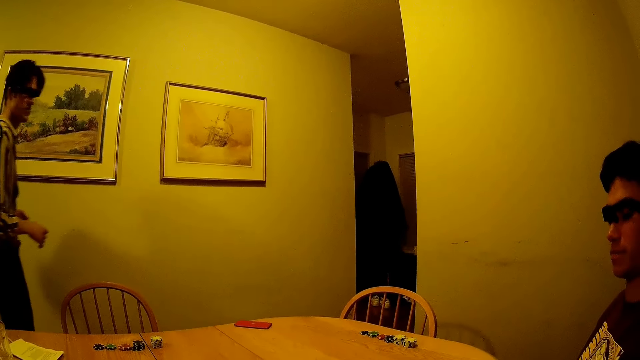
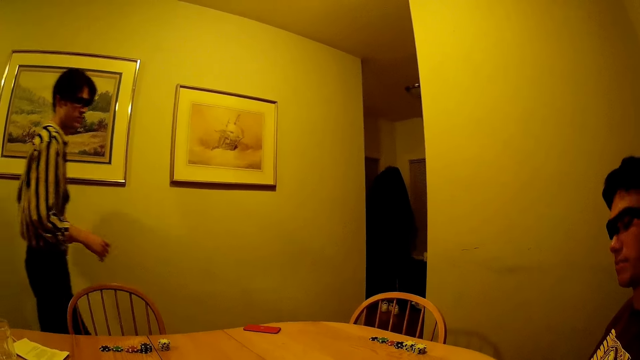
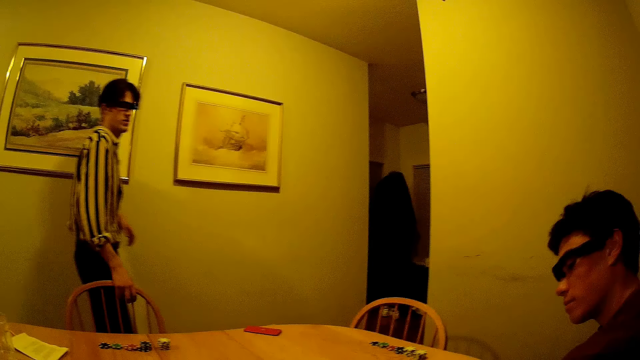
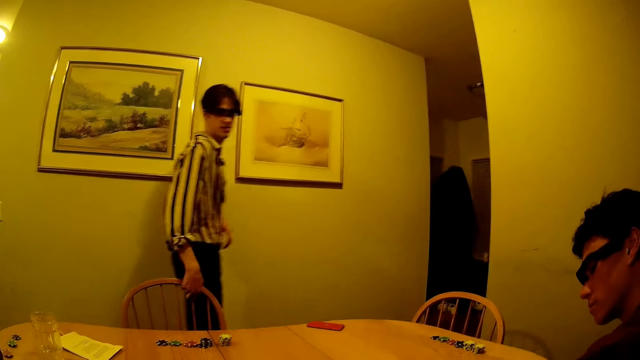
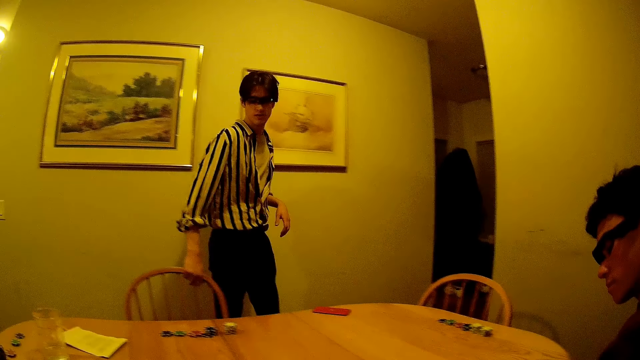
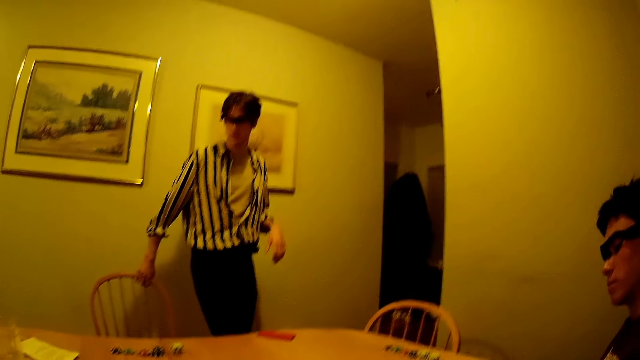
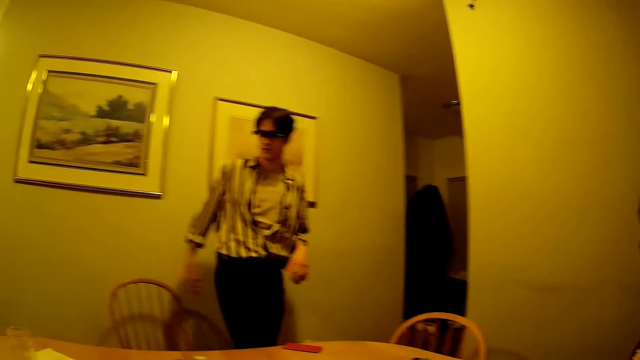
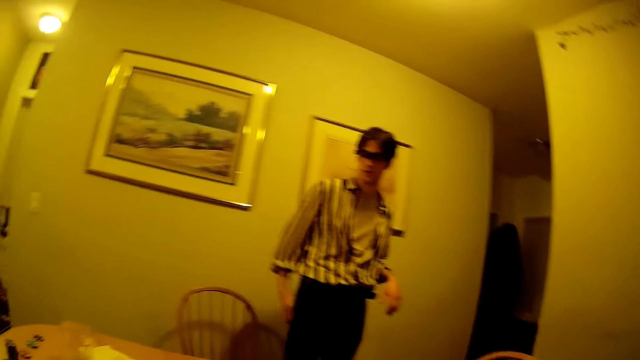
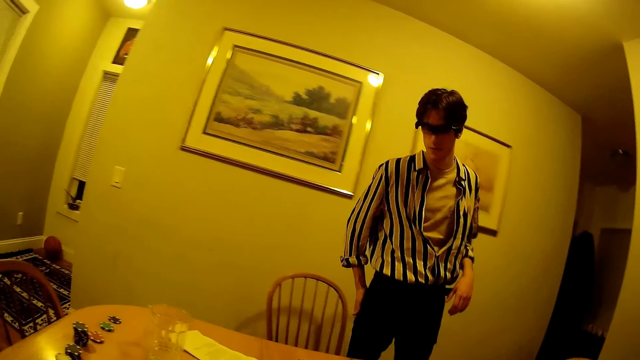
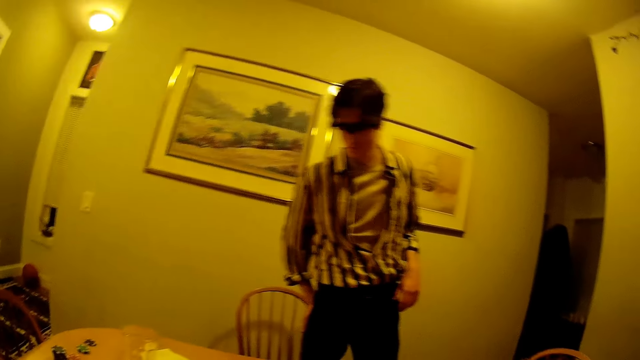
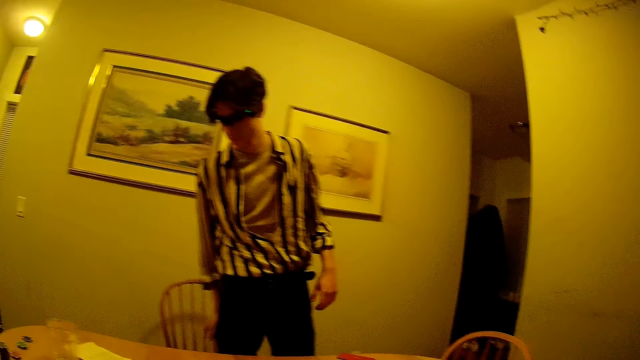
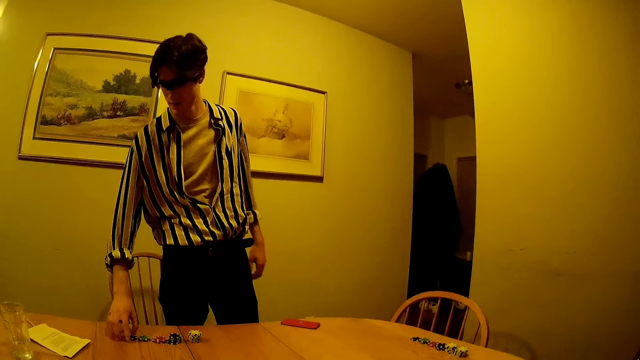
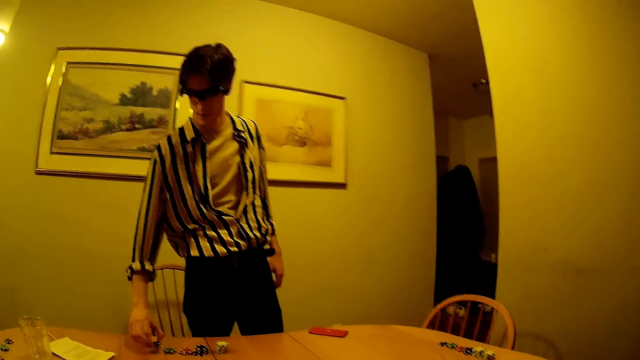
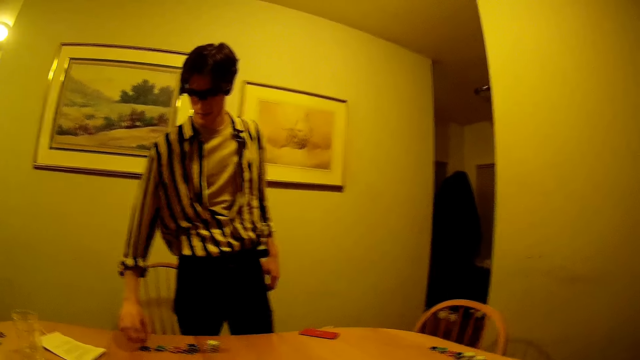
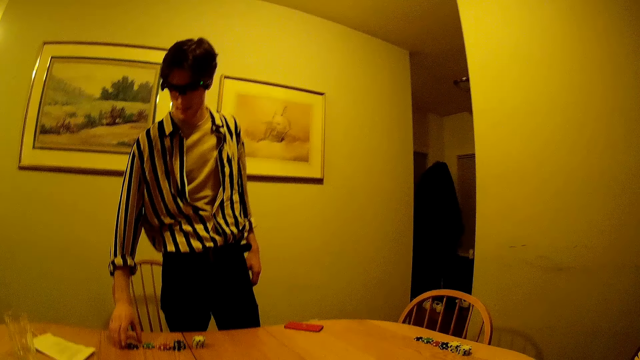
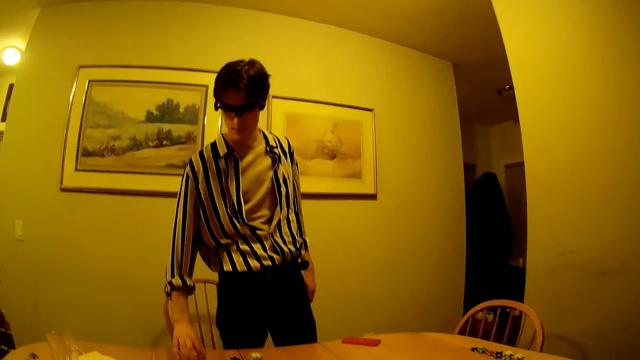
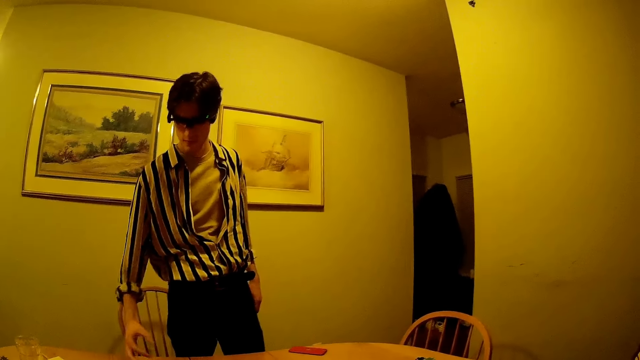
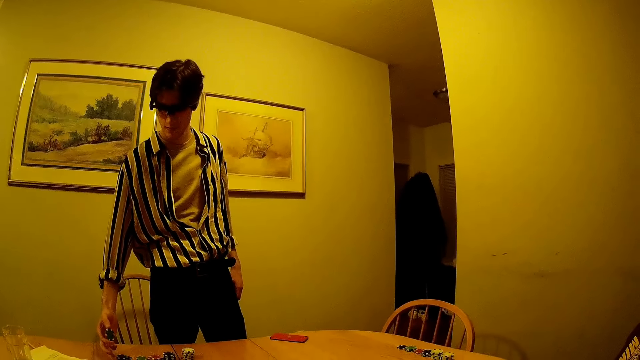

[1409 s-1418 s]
A man walks into the dining. The man drags the chair out of the table with his right hand. The man walks around and picks up a casino chip on the table with his right hand.

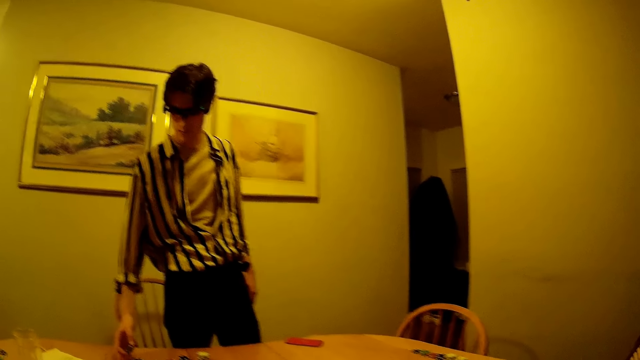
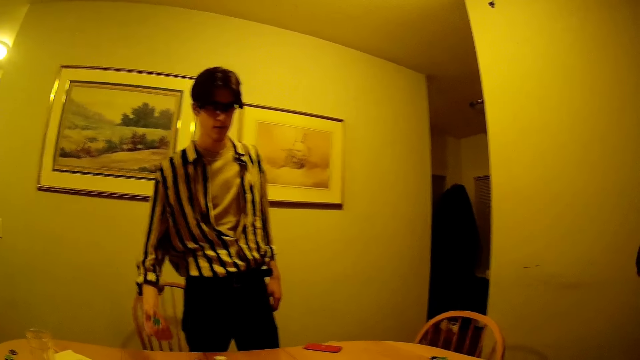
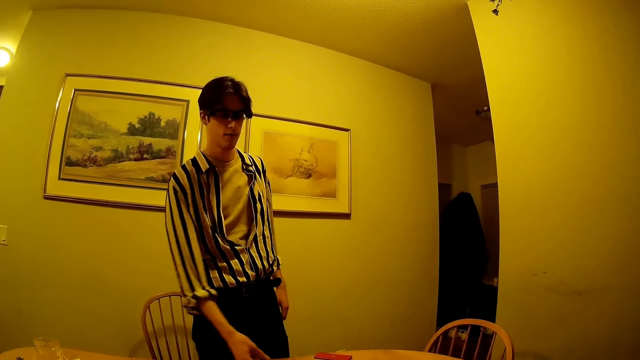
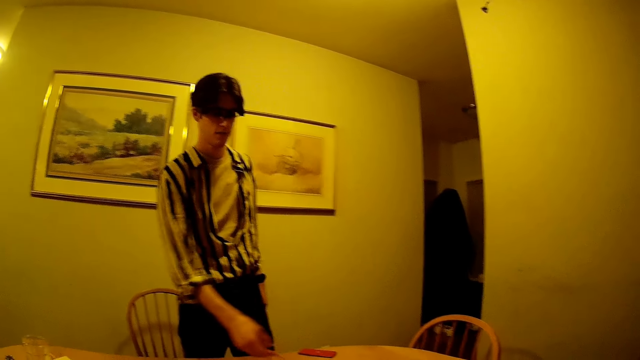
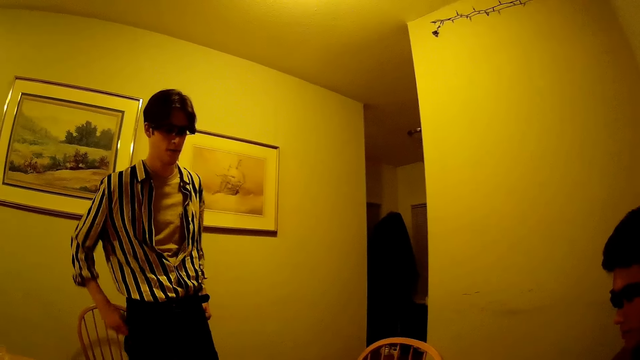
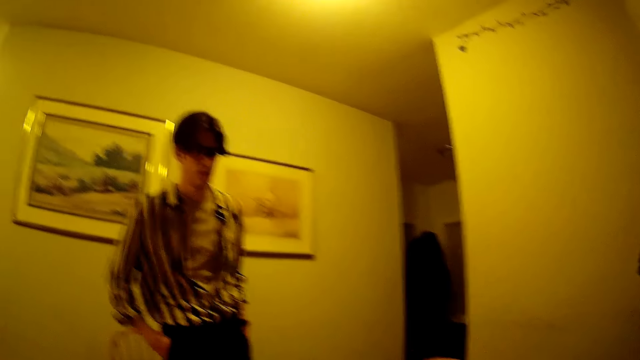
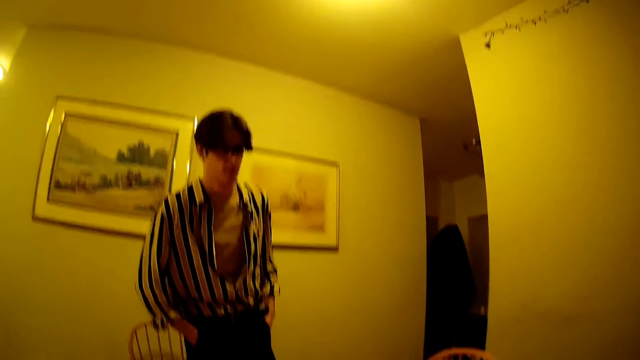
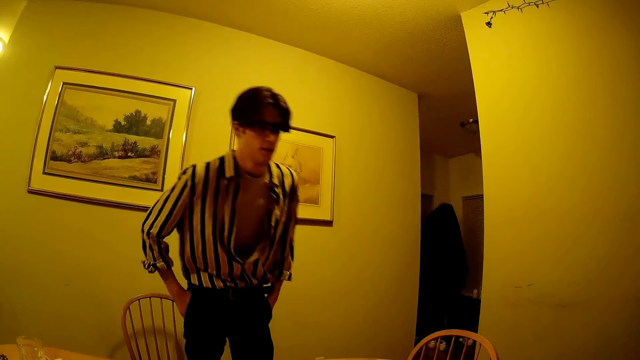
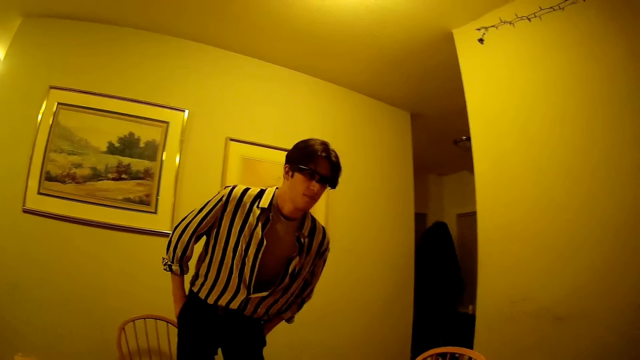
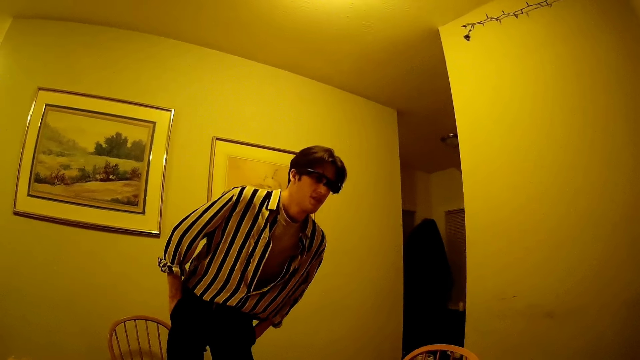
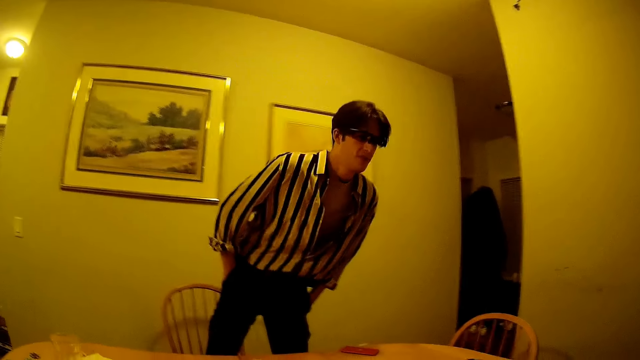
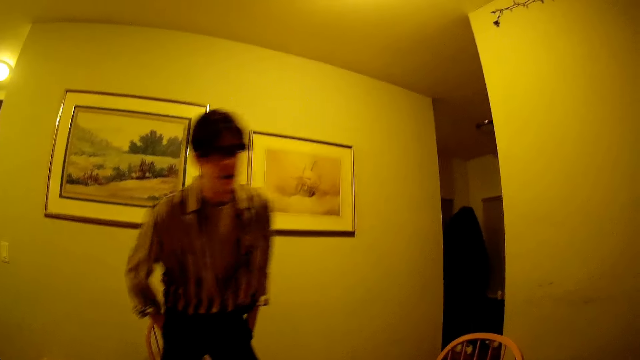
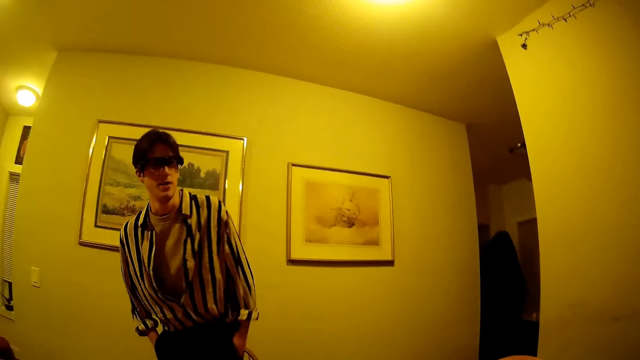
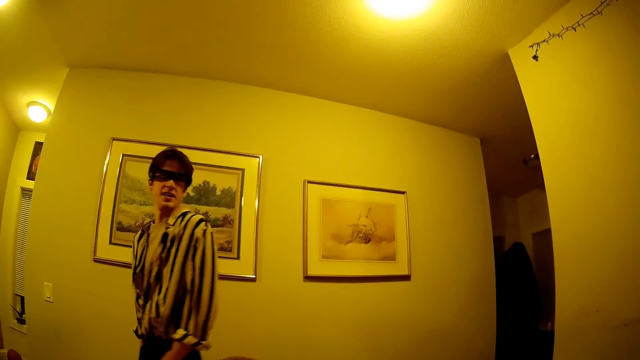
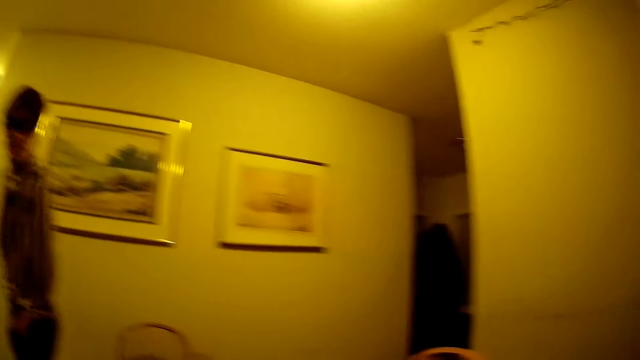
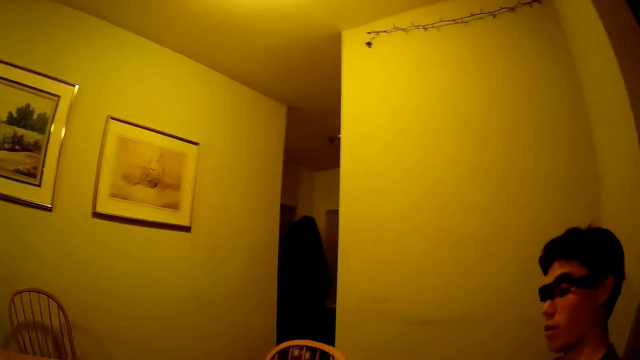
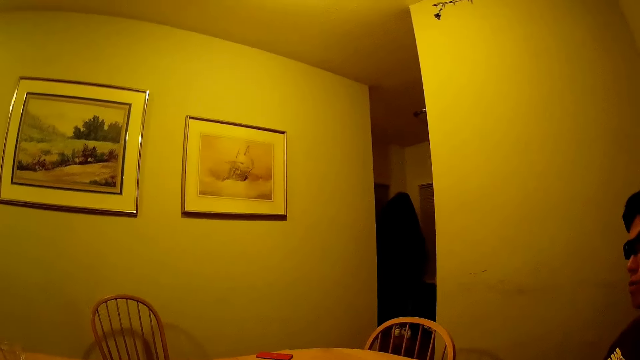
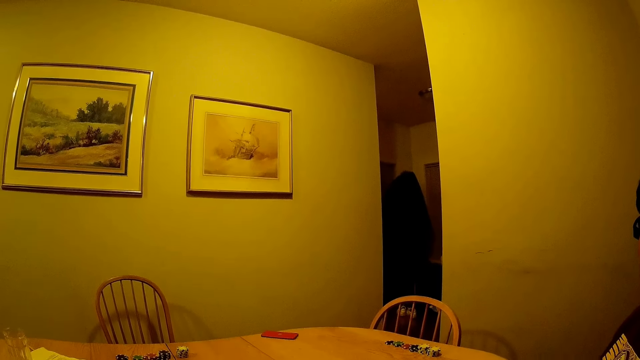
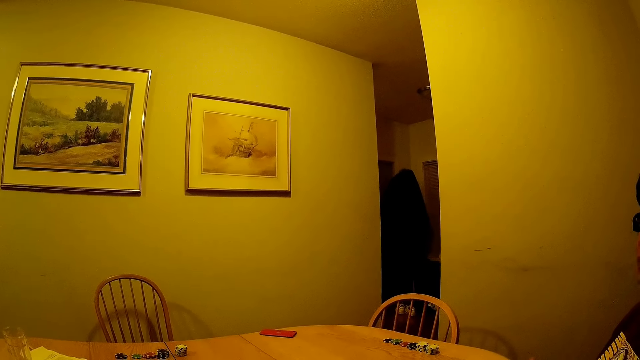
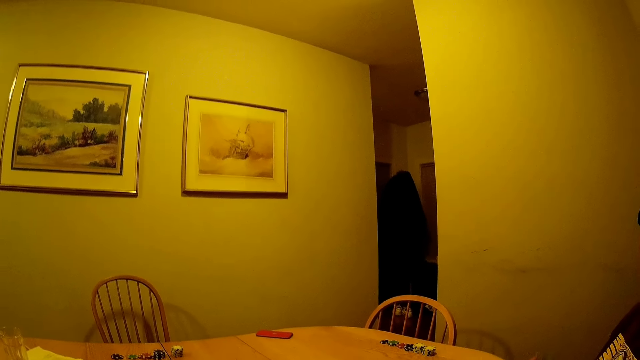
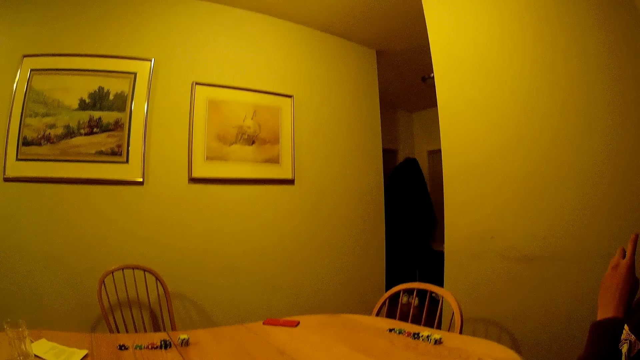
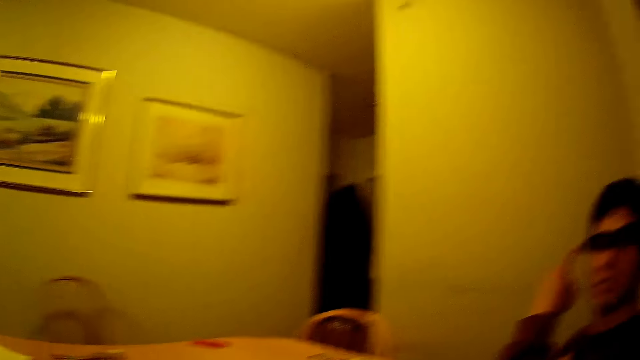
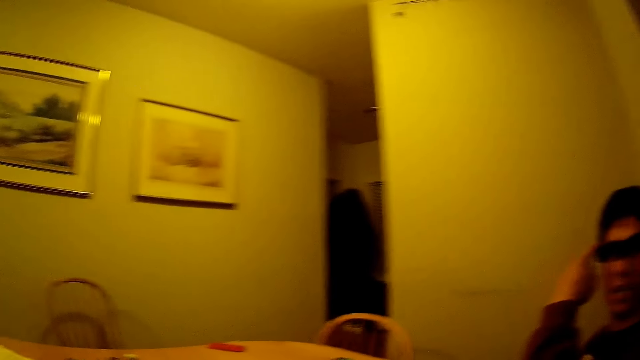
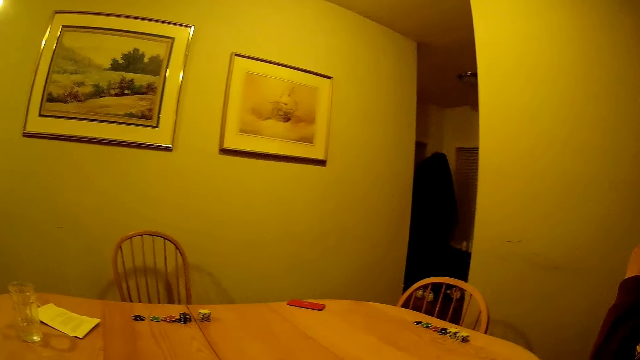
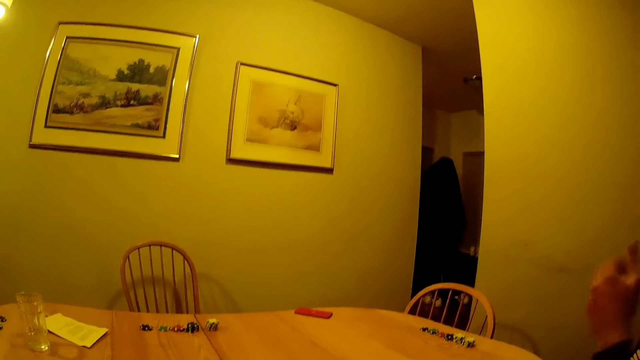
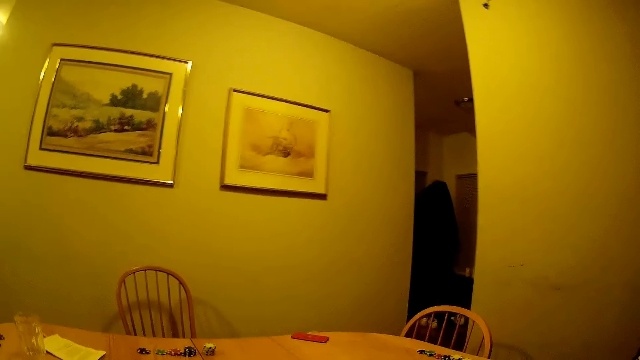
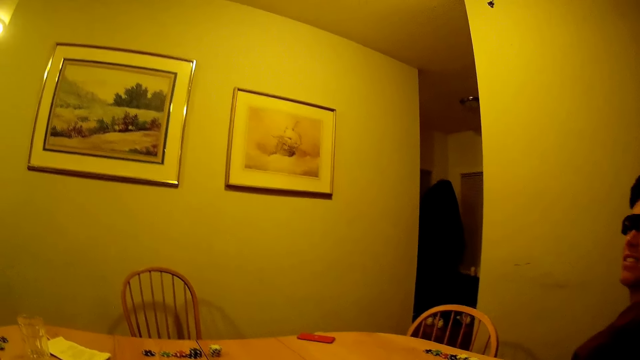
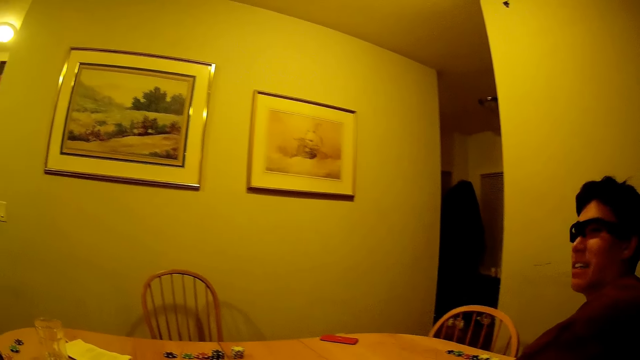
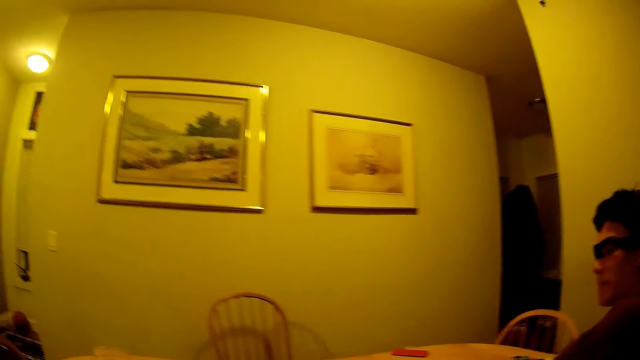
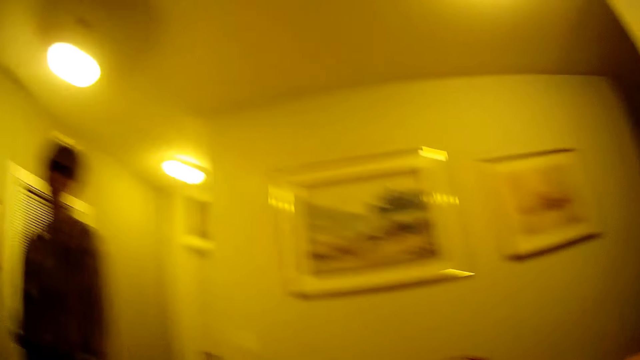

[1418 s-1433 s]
A man holds the poker chip. The man throws the casino chip on the table with his right hand and puts his right hand in his pocket. The man converses with another man. The first man walks around. The other man points to the wall.
